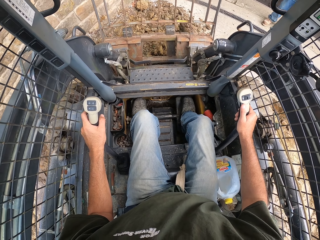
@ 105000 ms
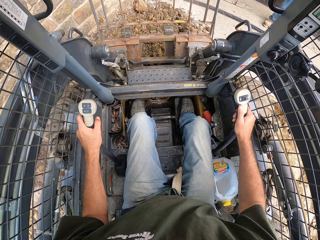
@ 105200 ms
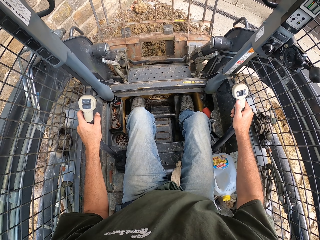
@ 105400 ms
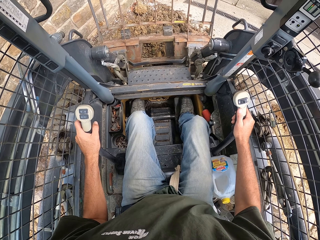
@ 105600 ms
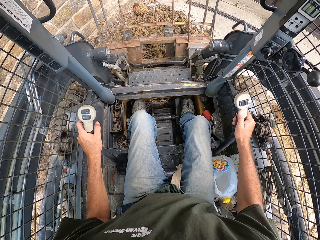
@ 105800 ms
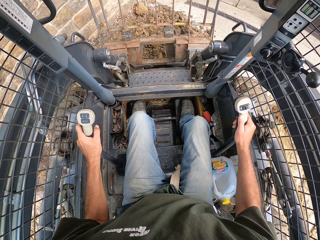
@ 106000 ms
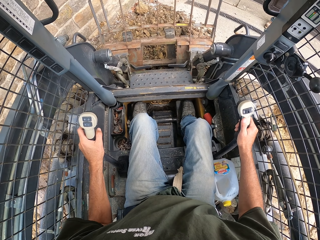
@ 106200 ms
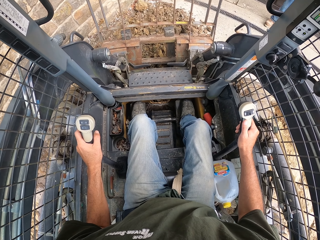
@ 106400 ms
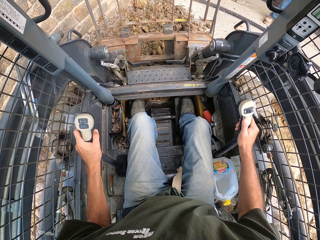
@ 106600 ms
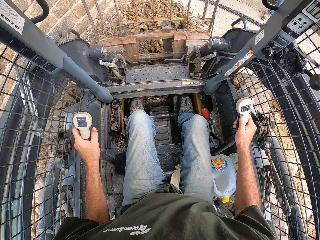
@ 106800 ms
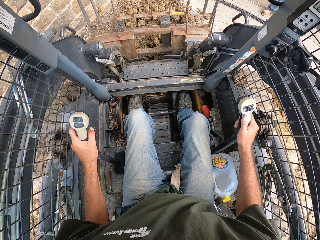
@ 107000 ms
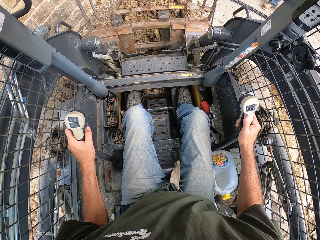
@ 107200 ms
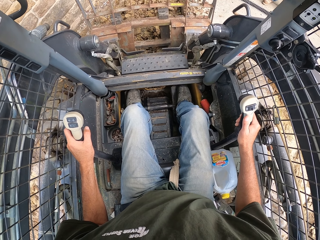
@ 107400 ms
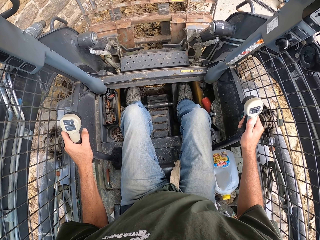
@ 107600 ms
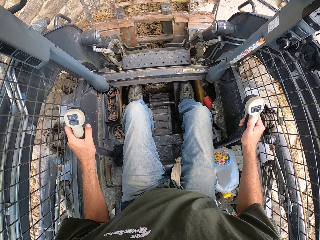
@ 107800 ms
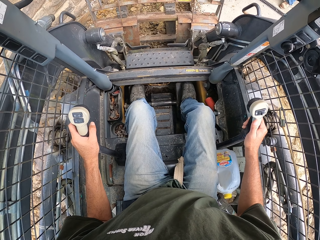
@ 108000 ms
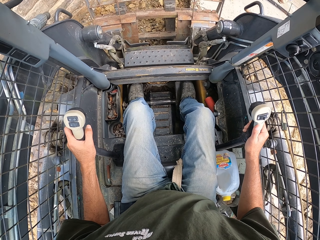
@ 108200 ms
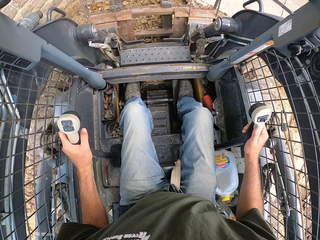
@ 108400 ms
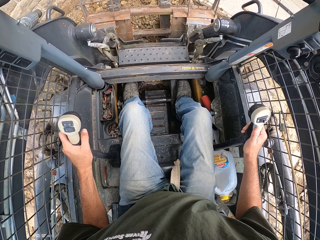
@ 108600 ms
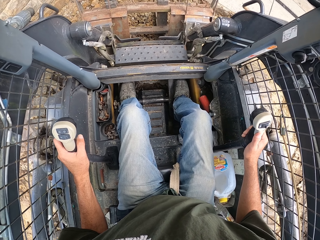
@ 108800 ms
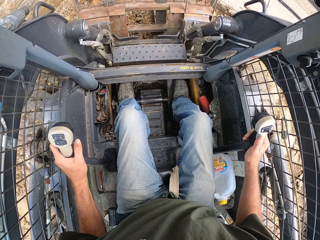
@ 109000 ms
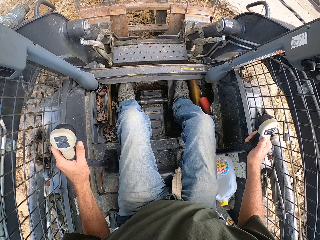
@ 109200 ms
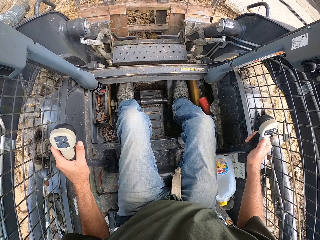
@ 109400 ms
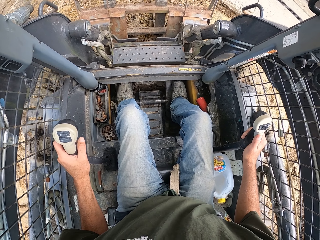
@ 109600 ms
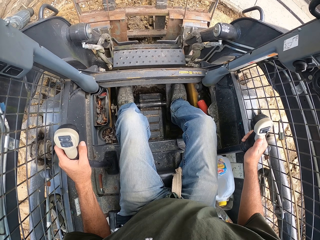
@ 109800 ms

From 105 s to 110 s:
The camera wearer reverses the laser land leveler.

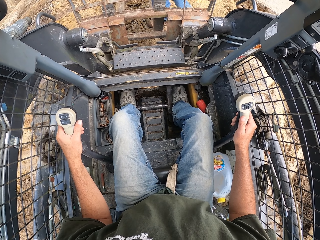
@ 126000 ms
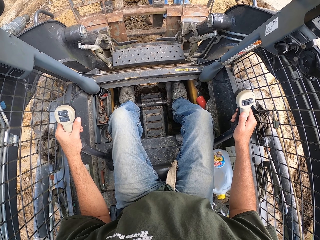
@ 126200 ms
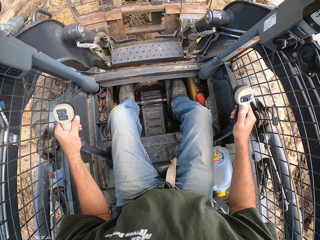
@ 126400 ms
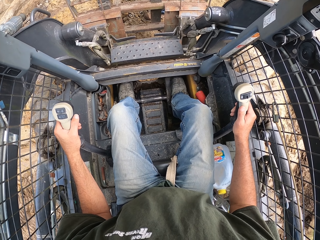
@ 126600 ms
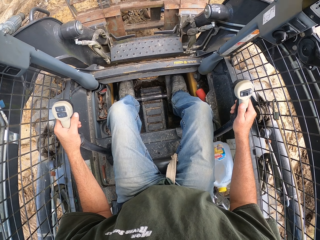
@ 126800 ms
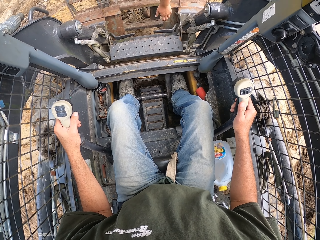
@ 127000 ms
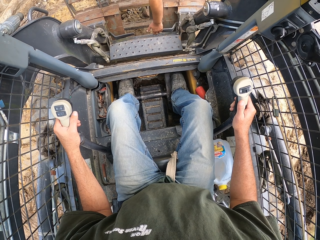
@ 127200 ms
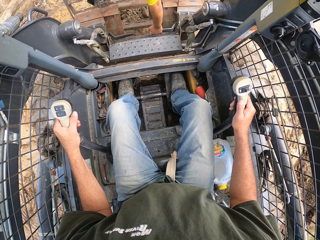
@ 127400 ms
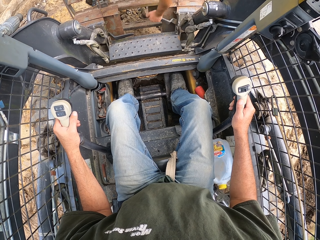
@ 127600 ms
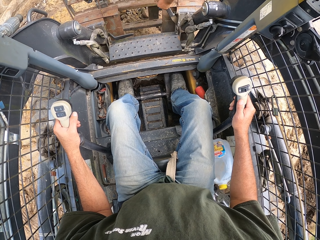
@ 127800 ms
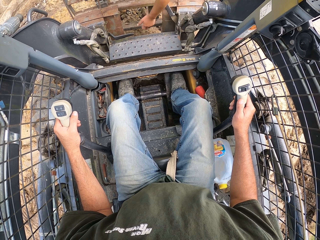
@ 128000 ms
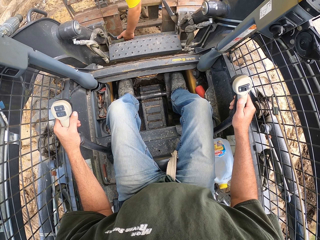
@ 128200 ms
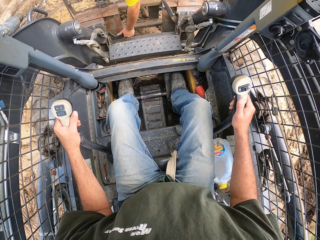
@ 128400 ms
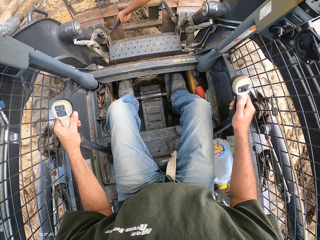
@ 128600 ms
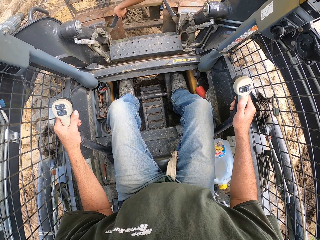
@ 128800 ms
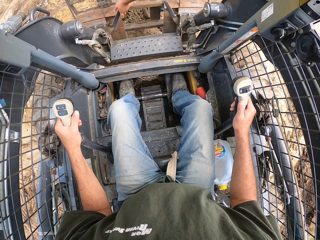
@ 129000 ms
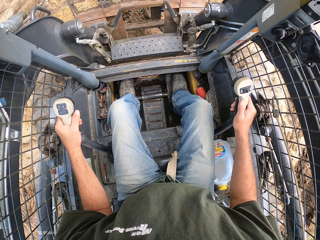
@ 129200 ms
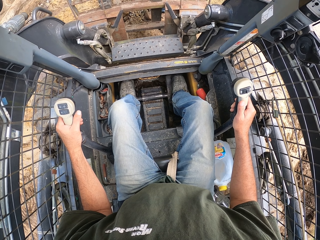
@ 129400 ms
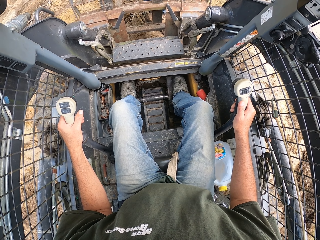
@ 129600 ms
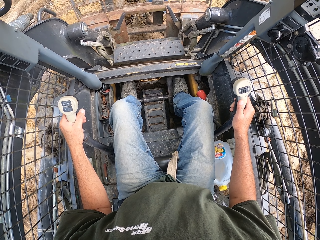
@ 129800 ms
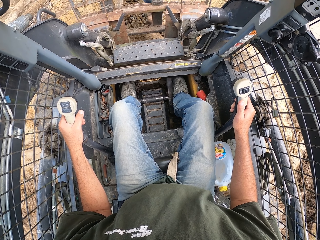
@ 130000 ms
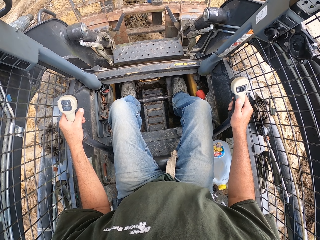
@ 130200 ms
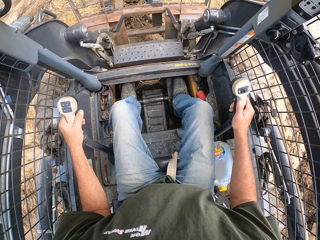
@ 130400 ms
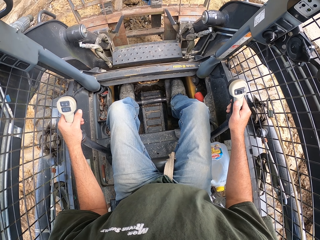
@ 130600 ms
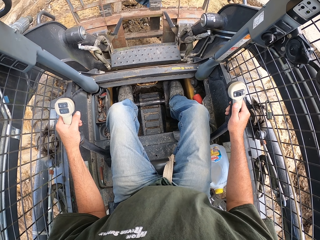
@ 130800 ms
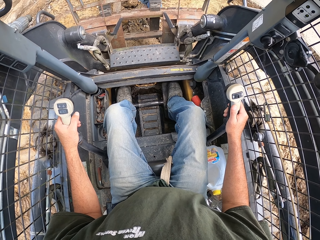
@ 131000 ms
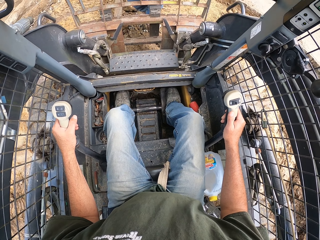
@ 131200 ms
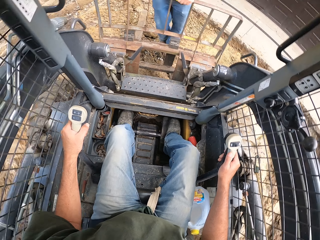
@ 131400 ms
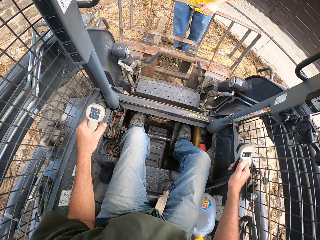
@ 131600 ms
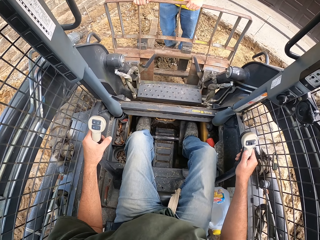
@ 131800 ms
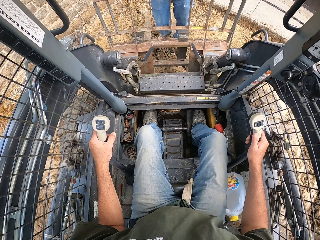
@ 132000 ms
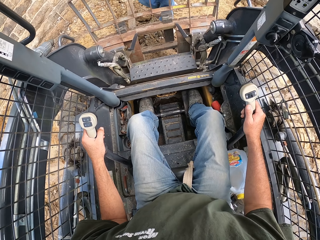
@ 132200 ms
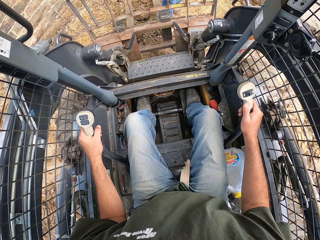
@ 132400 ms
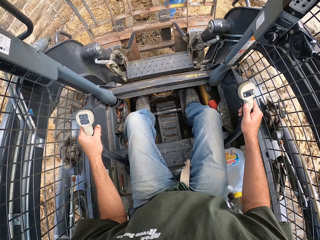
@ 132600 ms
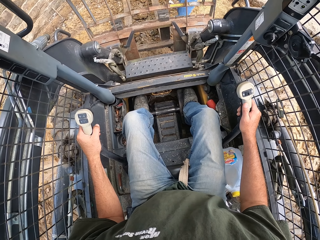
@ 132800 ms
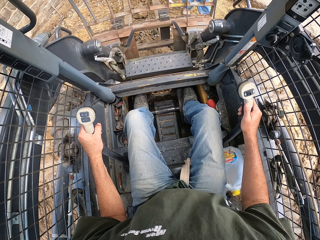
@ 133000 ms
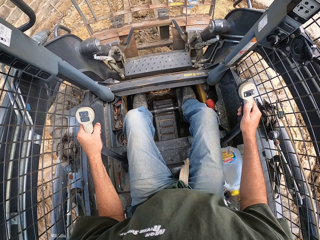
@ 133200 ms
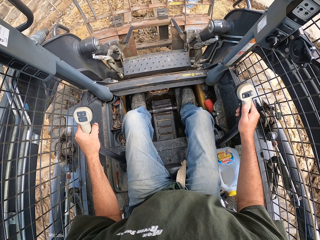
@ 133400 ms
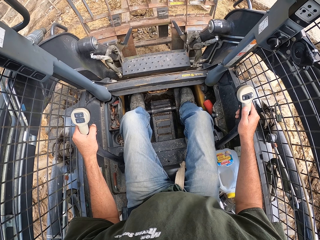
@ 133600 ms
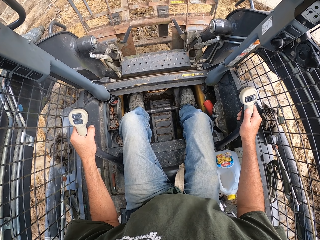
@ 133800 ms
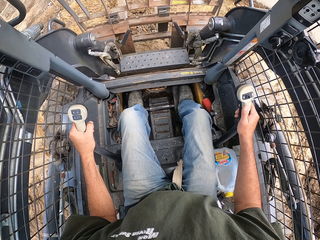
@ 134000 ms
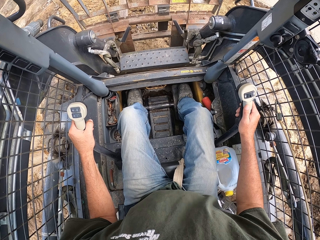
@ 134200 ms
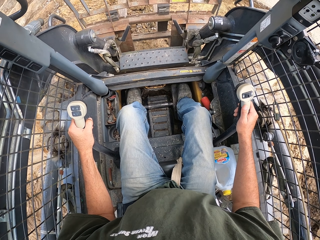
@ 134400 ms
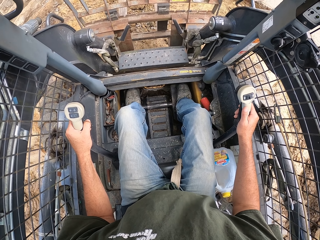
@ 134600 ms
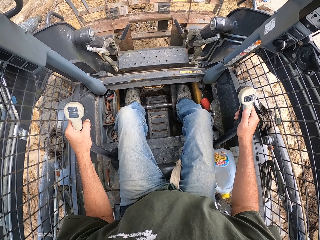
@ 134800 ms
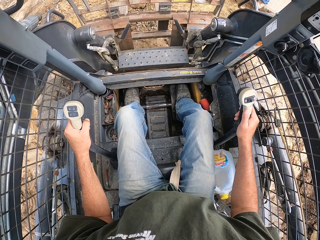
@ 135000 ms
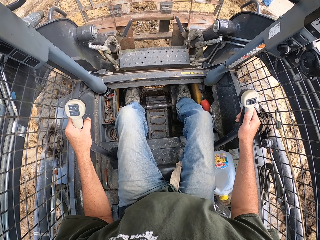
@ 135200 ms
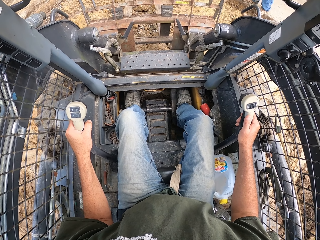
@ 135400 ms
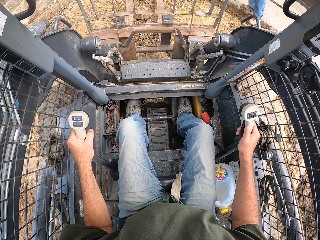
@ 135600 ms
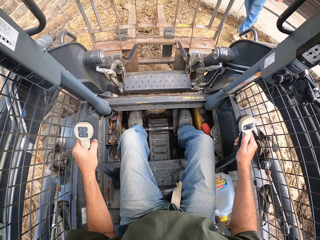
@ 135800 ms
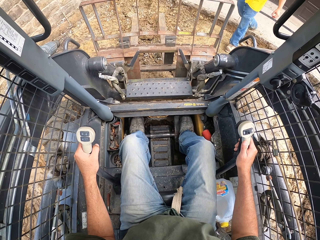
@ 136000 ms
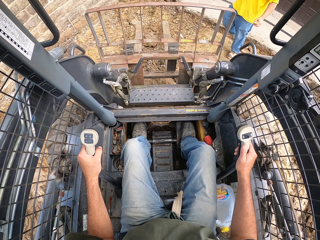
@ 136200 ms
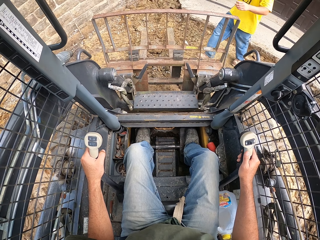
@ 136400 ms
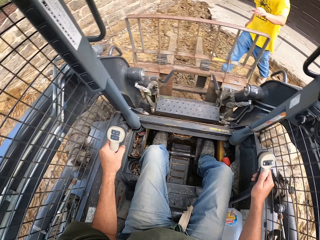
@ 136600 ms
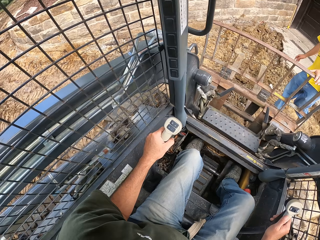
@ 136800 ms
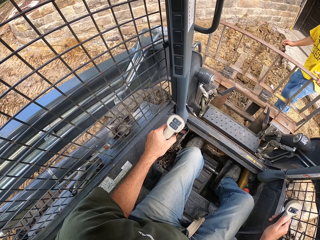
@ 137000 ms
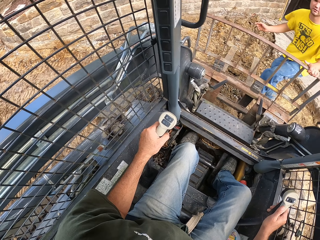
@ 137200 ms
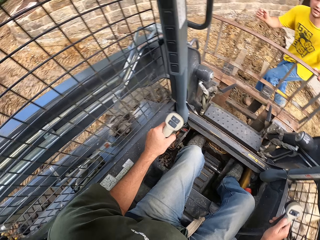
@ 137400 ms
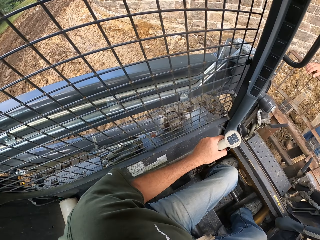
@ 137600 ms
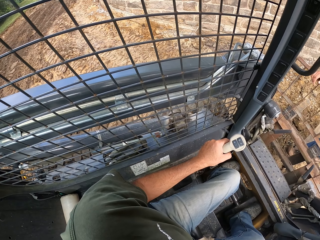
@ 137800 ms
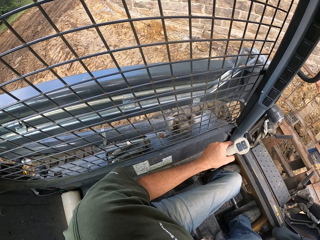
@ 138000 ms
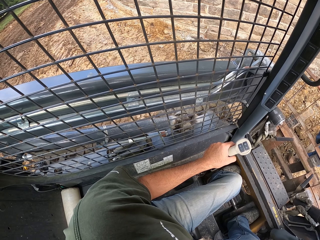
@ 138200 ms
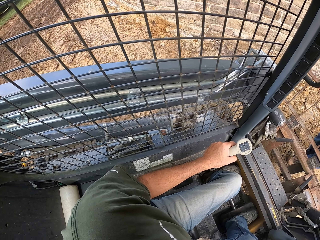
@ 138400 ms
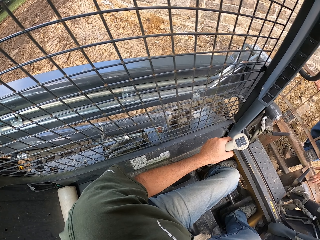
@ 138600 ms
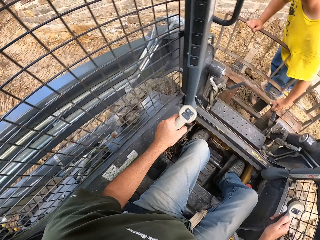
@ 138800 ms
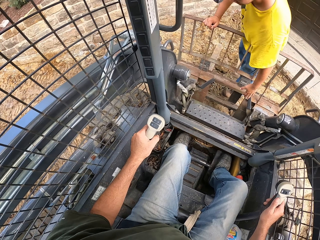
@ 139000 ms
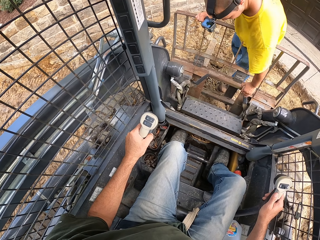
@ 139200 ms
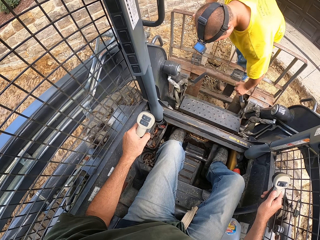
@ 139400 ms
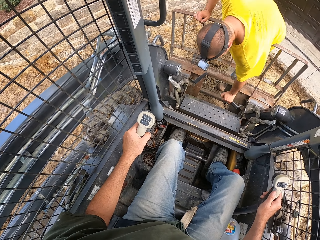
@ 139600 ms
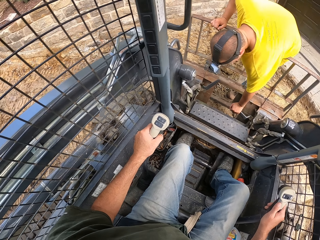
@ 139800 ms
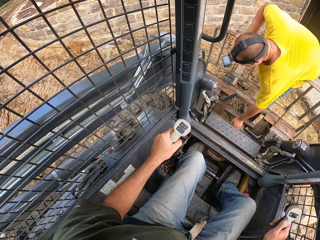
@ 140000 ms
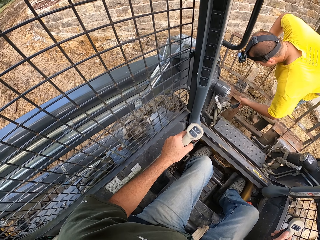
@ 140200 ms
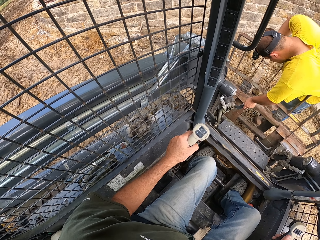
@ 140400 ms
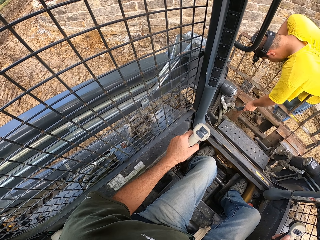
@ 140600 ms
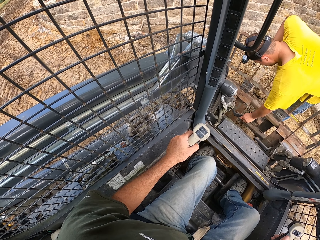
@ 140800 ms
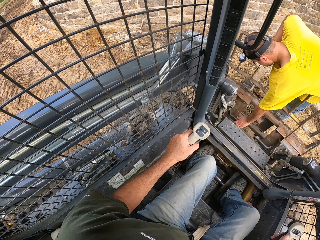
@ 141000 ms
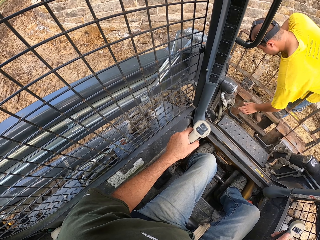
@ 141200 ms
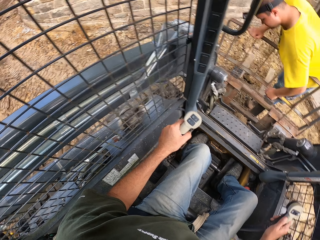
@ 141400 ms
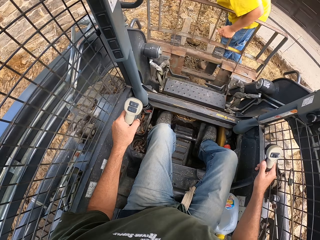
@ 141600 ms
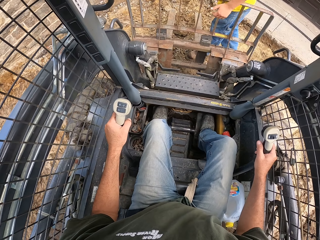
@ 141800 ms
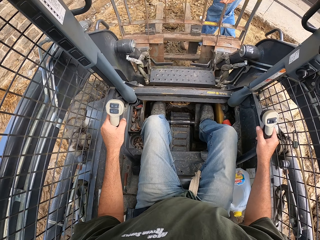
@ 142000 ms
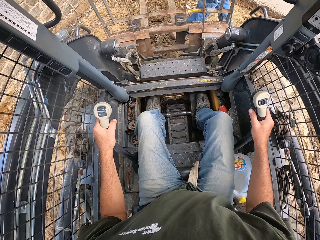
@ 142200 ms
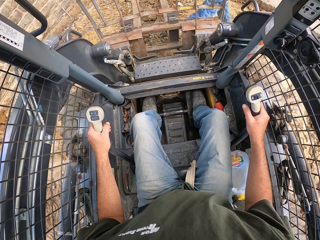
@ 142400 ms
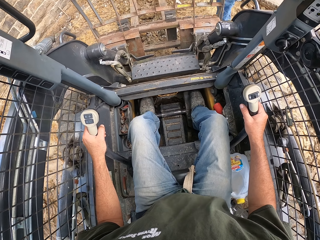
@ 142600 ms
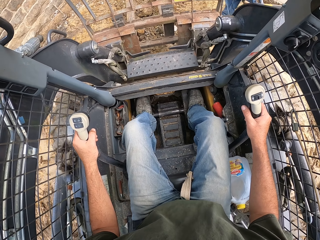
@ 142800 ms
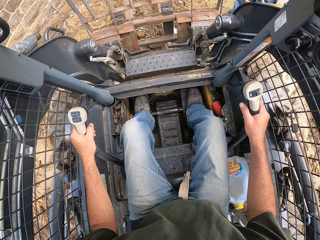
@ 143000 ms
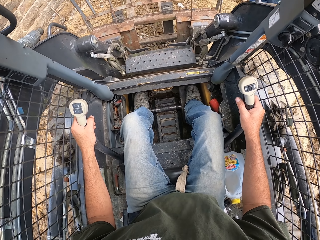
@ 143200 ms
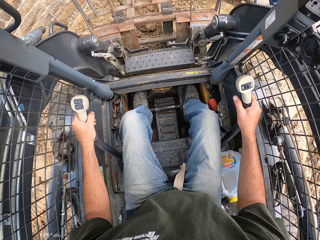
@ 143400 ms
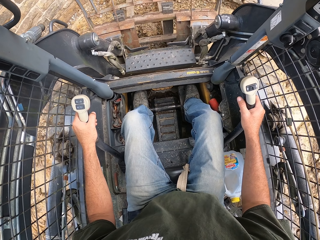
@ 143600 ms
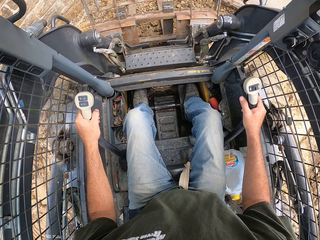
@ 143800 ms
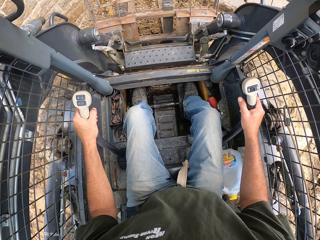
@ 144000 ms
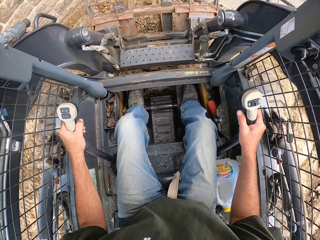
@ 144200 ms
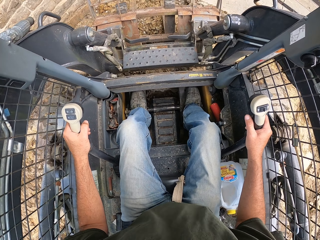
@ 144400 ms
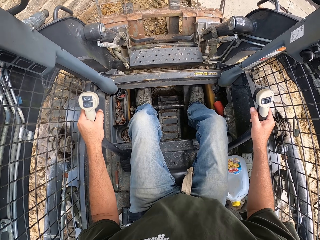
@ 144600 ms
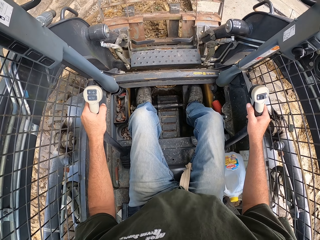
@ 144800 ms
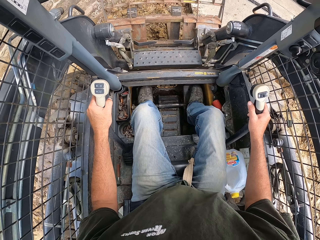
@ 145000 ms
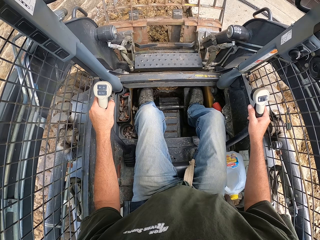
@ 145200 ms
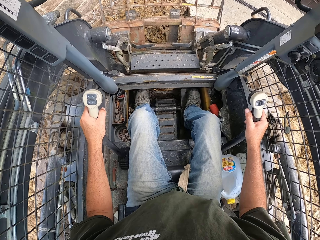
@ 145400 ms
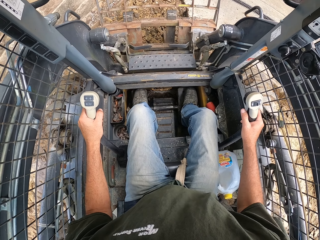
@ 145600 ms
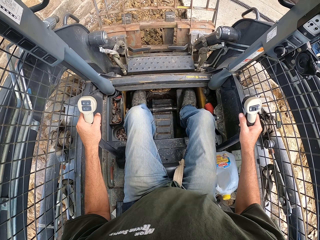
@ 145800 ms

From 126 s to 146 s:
A man adjusts the blades. The camera wearer looks around. The man adjusts the blades. The camera wearer looks around. The man touches the front part of an excavator. The camera wearer drives the laser land leveler. The man walks around the compound.
